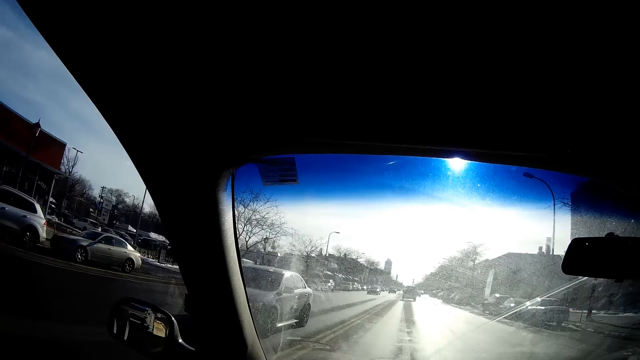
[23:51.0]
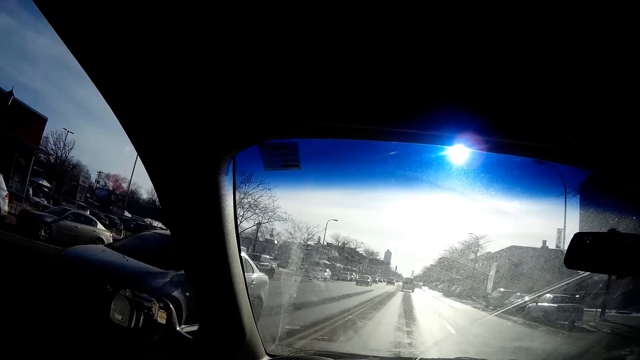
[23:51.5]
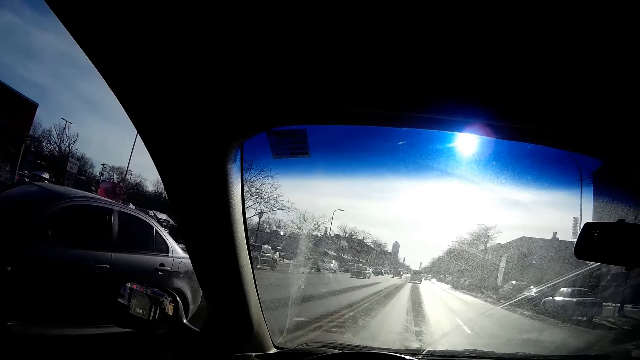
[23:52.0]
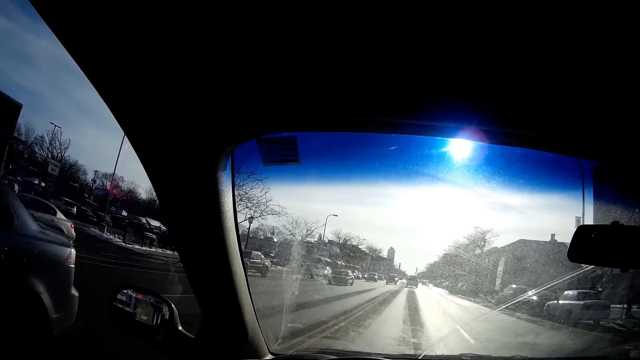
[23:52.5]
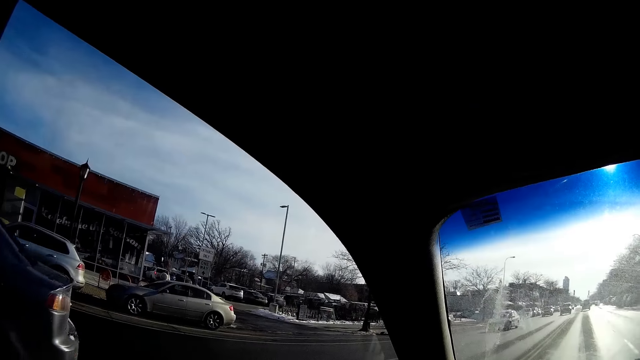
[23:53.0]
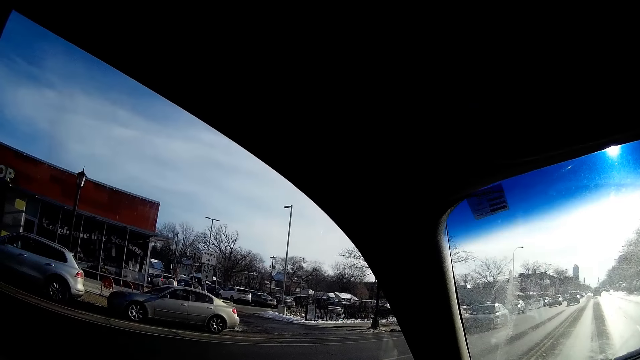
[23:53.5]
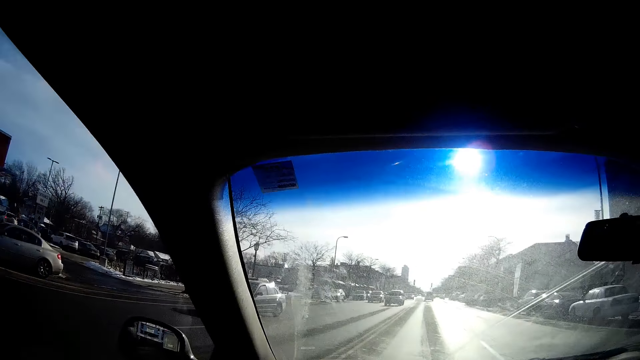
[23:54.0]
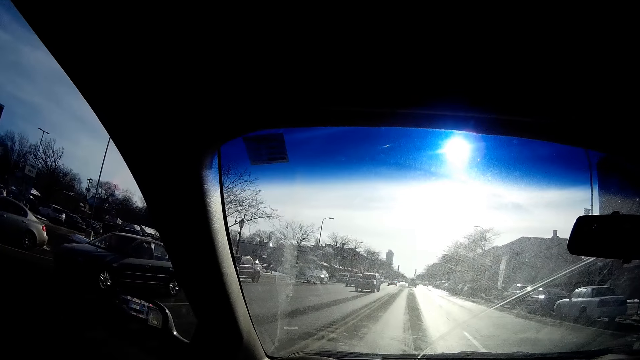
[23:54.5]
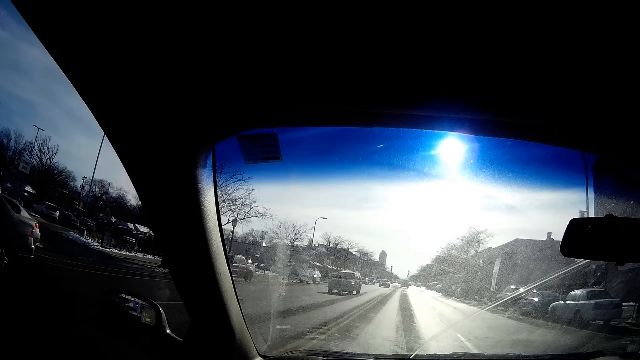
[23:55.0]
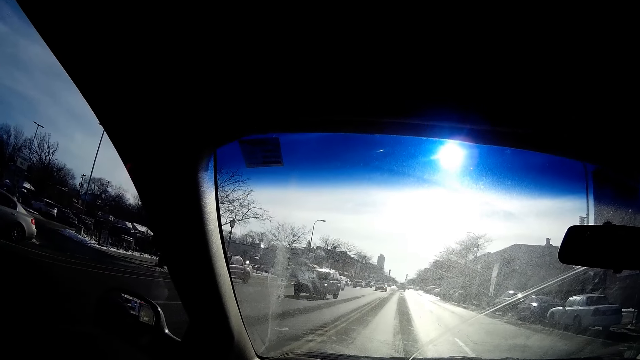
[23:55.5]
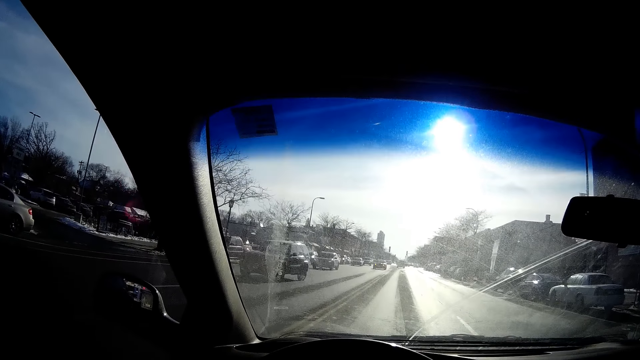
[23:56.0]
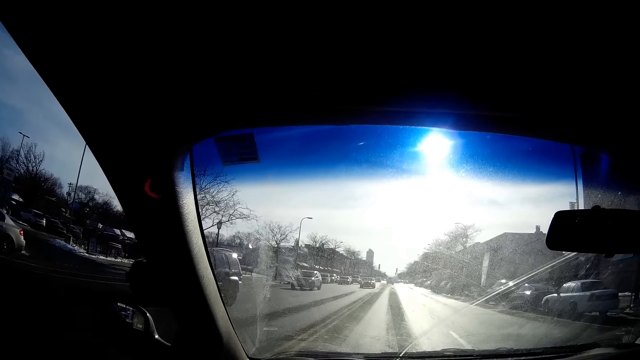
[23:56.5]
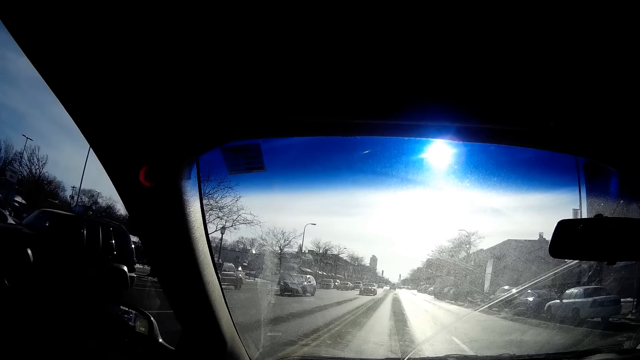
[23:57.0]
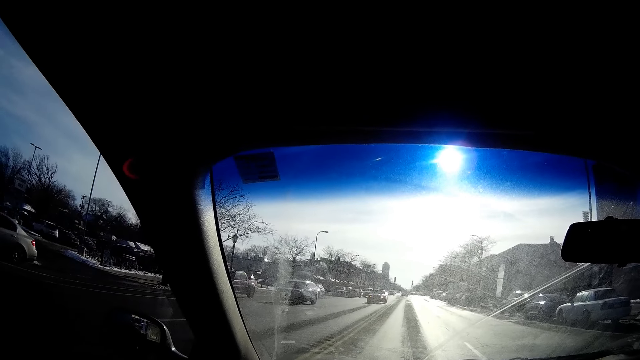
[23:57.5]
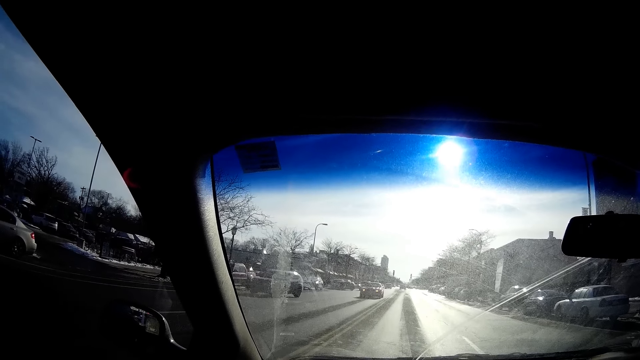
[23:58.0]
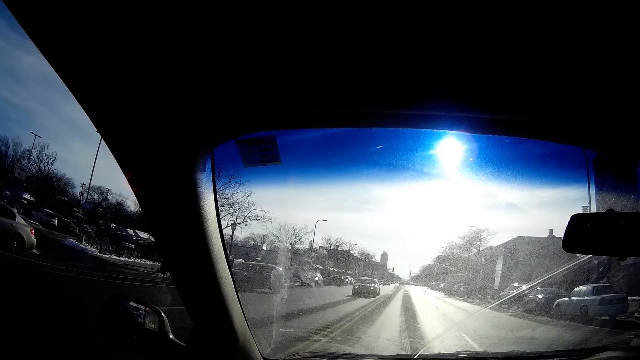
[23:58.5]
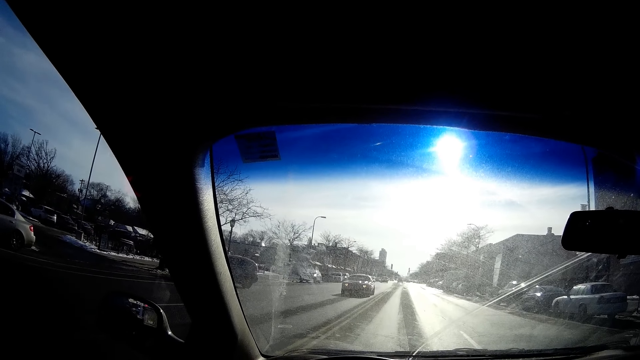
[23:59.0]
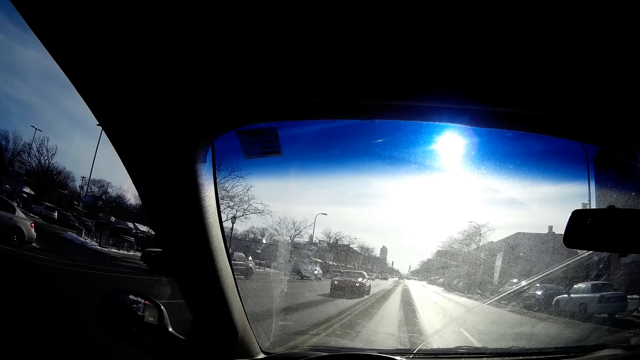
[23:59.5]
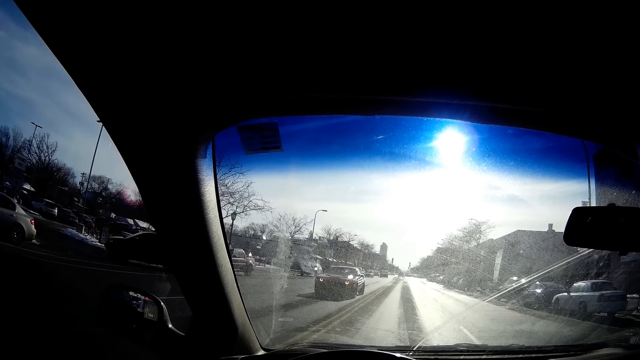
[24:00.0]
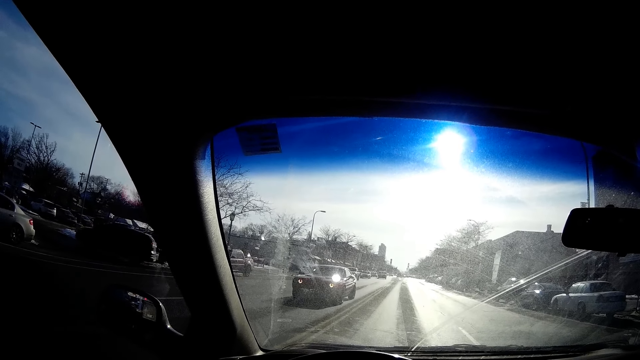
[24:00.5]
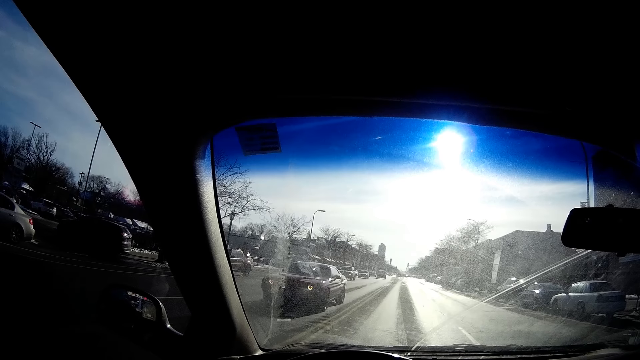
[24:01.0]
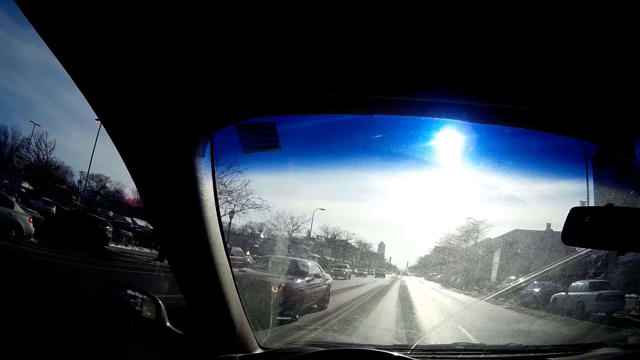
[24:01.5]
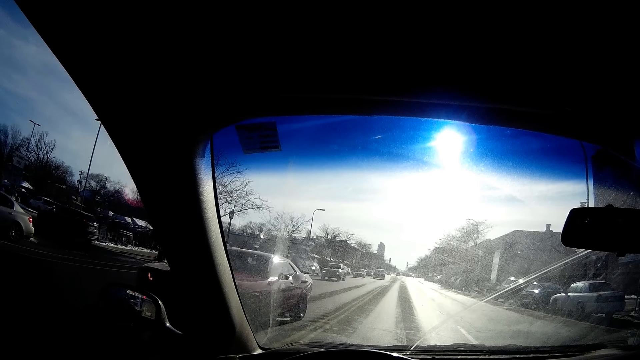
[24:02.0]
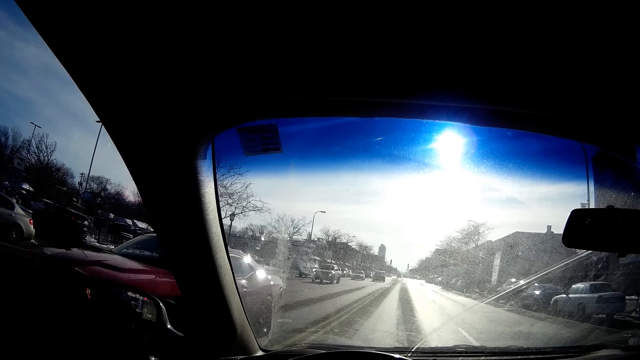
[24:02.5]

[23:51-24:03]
The camera wearer stops the car on the road.

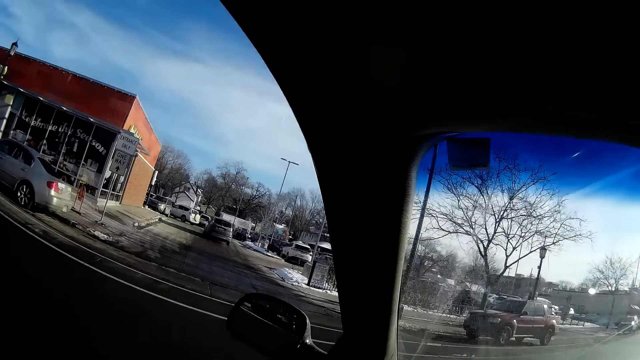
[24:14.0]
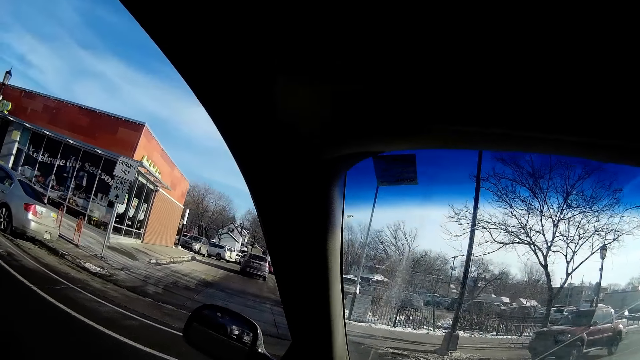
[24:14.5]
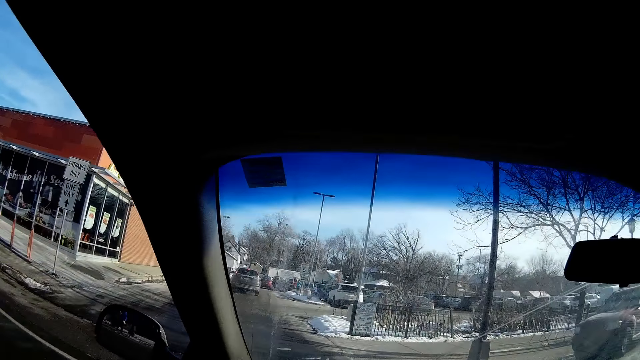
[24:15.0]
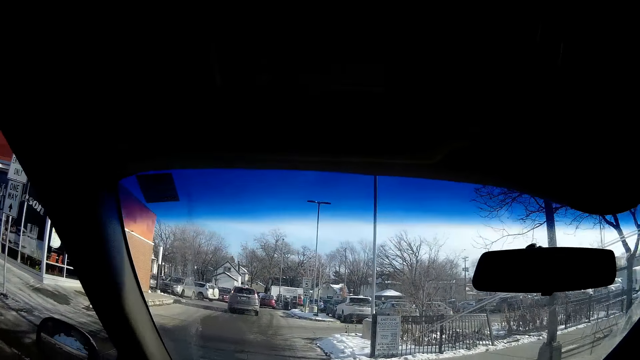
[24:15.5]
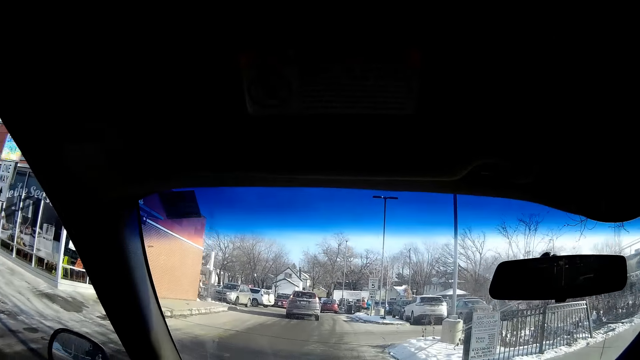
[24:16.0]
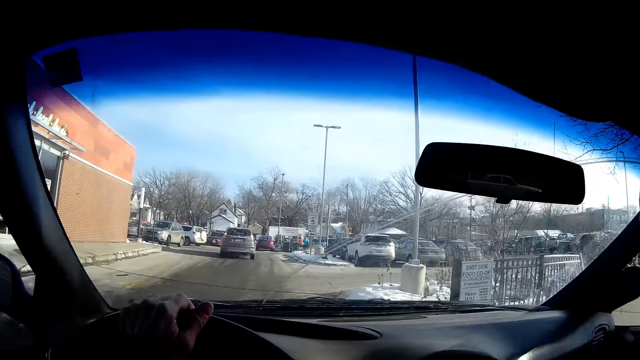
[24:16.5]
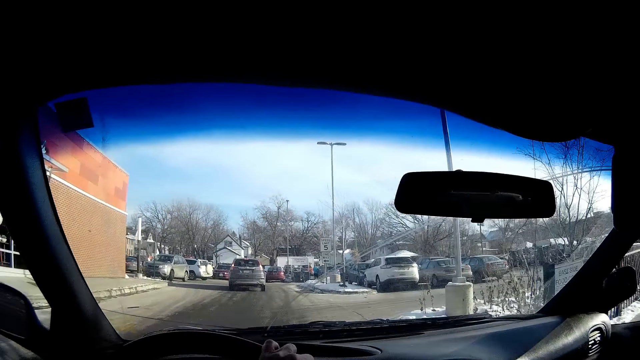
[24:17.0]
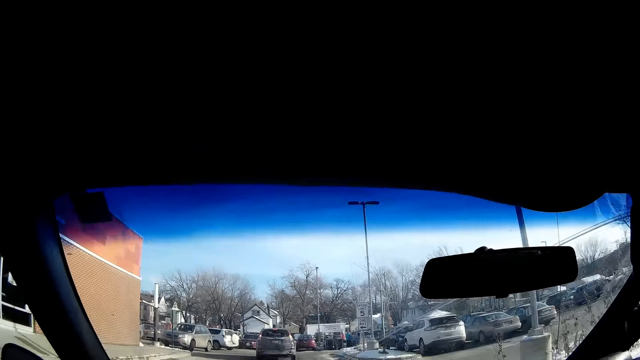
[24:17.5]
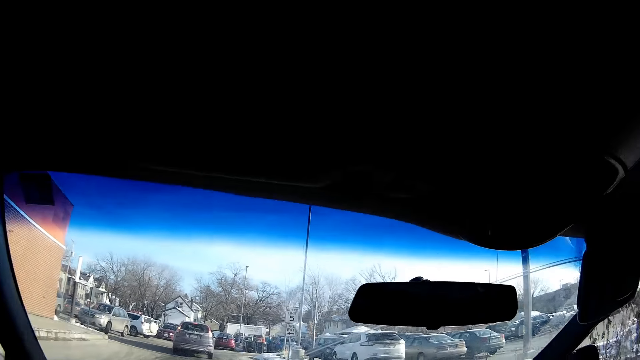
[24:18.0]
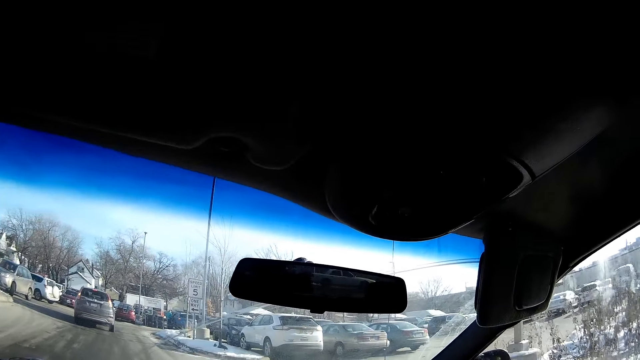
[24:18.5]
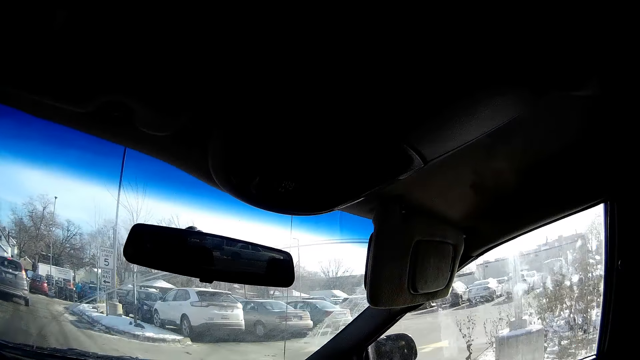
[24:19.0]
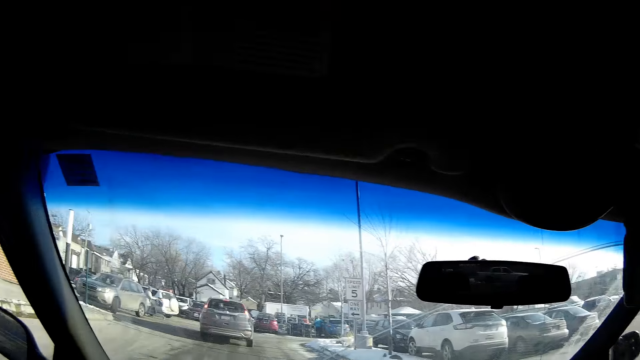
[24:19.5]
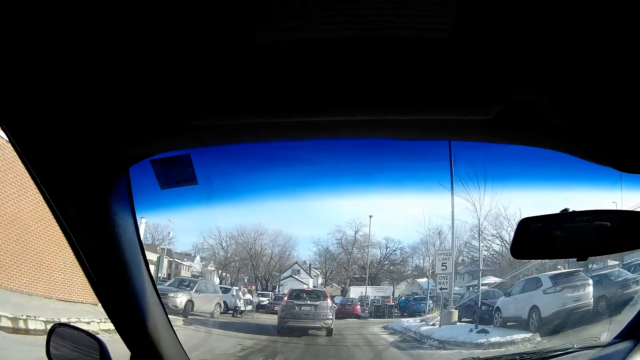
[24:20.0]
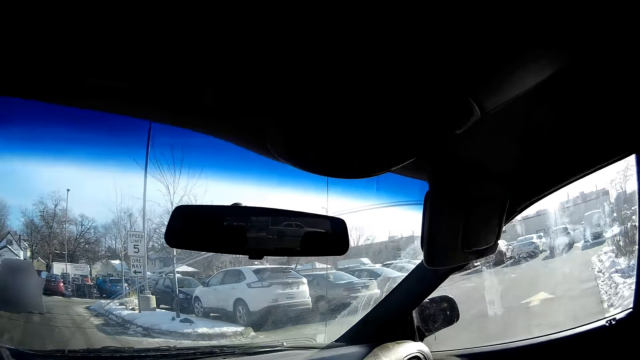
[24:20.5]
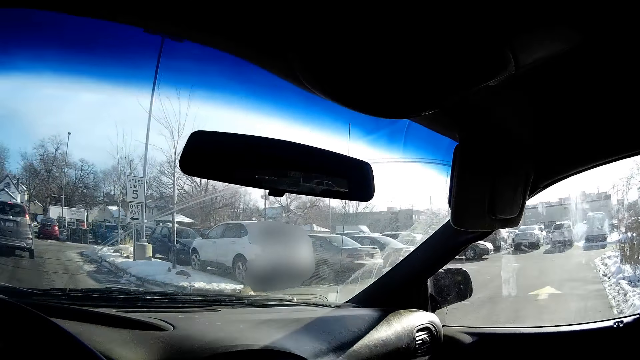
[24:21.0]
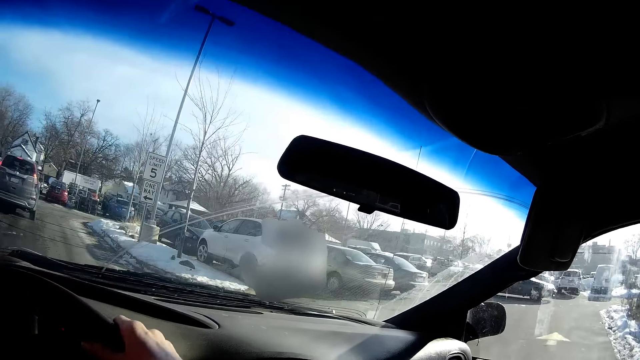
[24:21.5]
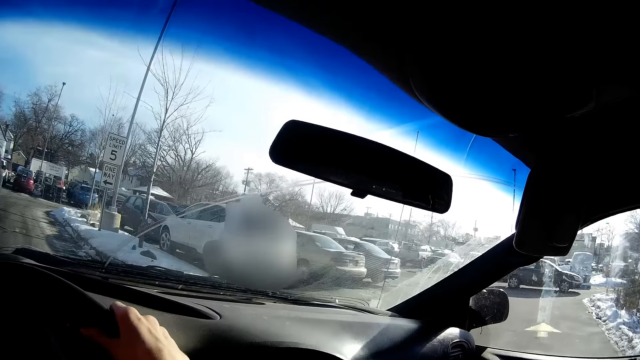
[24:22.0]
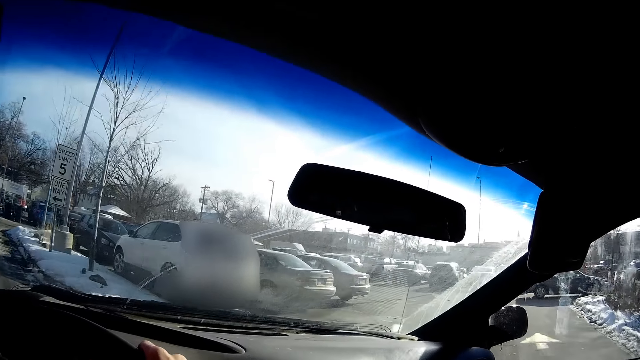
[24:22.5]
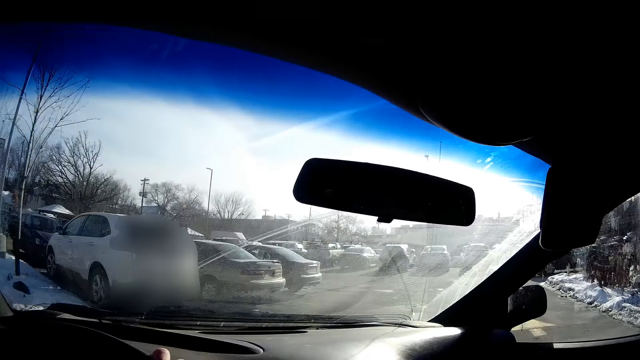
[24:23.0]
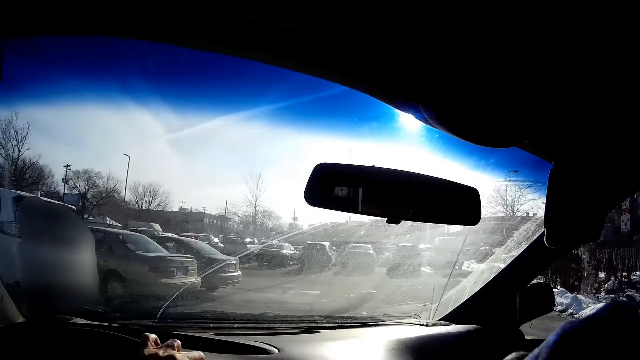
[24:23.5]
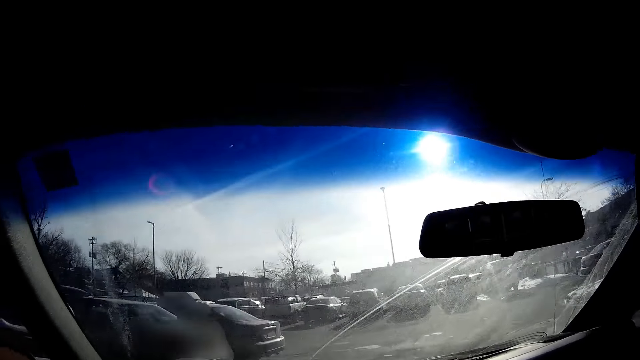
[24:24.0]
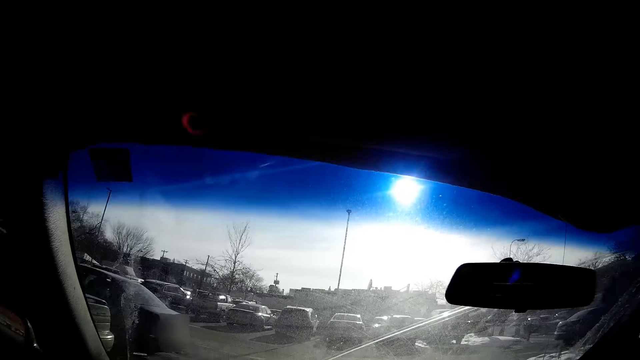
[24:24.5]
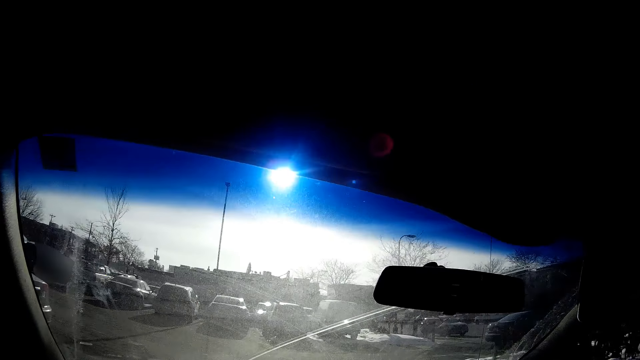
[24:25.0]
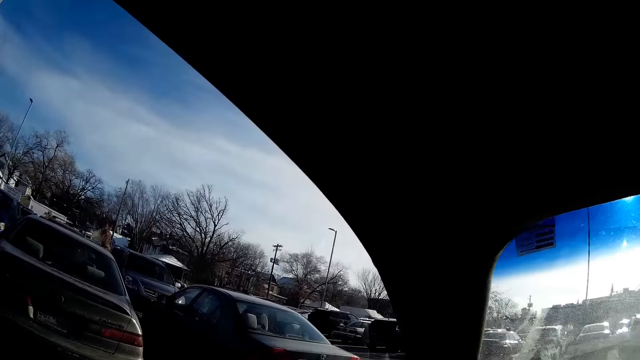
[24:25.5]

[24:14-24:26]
The camera wearer turns the car left on a street road. He drives the car past several cars on the street road with his left hand. He turns the car right to a car park with his right hand. He touches his face with his right hand. He drives the car in the car park with his left hand.
